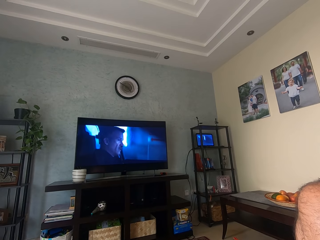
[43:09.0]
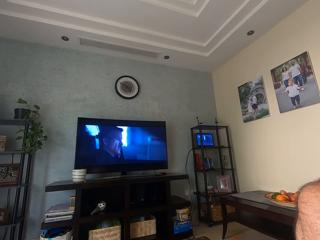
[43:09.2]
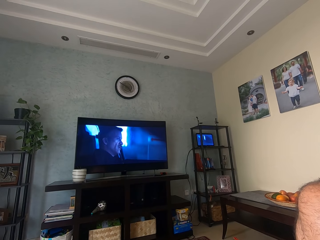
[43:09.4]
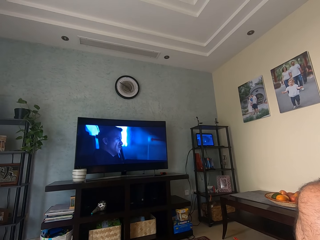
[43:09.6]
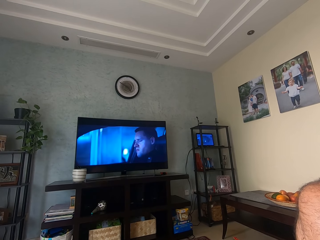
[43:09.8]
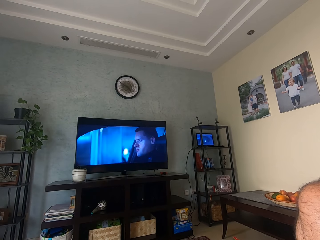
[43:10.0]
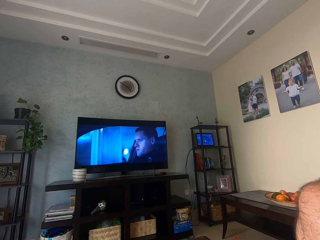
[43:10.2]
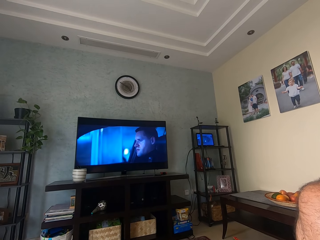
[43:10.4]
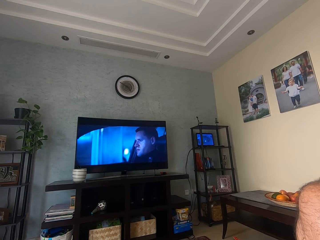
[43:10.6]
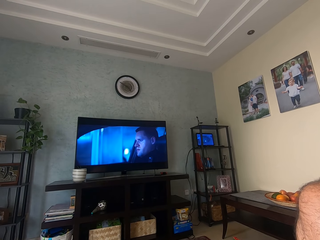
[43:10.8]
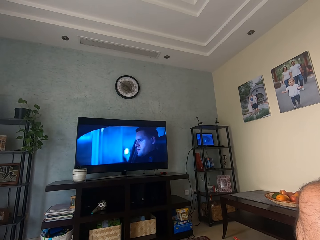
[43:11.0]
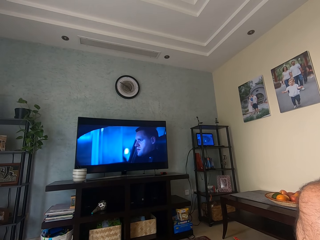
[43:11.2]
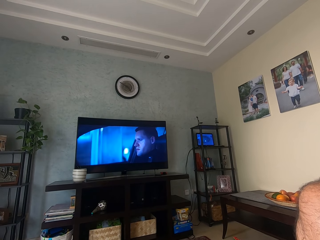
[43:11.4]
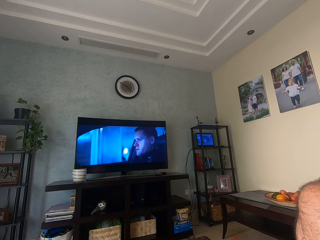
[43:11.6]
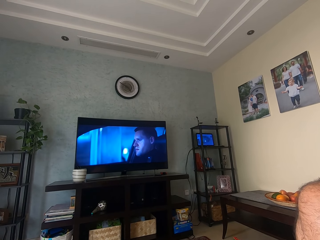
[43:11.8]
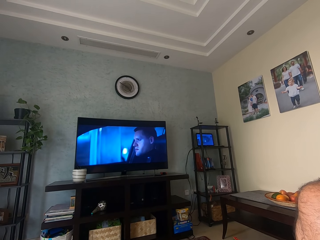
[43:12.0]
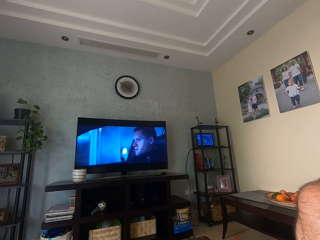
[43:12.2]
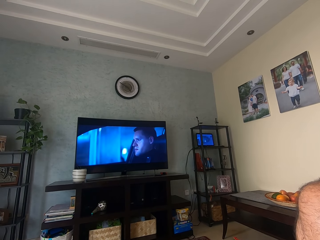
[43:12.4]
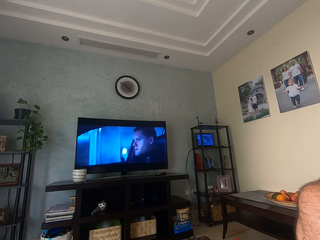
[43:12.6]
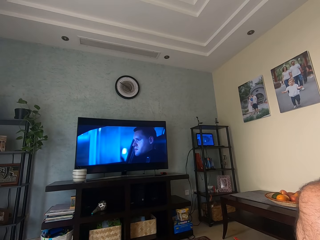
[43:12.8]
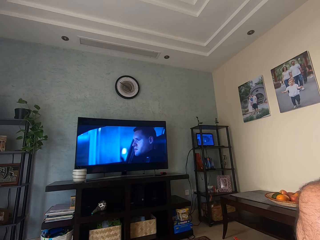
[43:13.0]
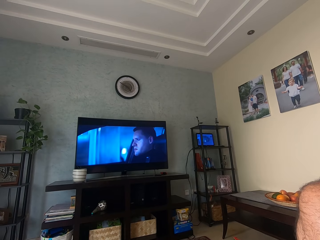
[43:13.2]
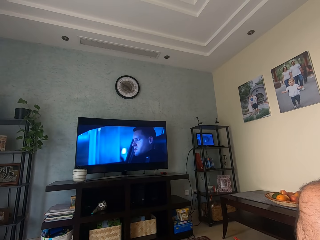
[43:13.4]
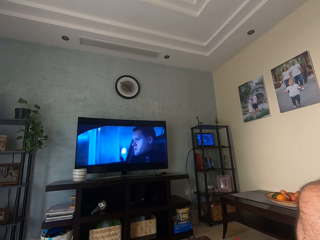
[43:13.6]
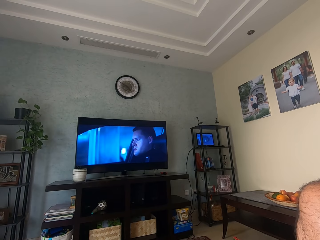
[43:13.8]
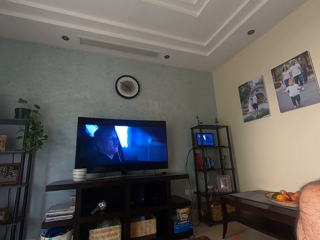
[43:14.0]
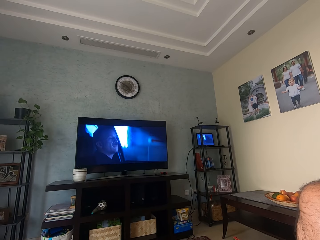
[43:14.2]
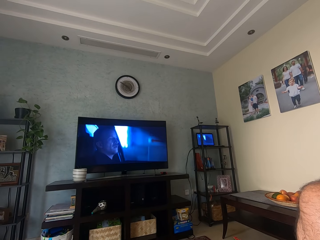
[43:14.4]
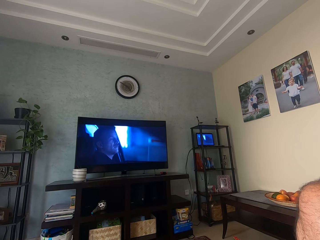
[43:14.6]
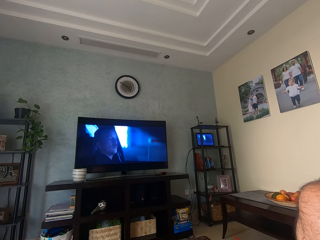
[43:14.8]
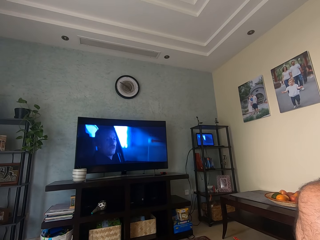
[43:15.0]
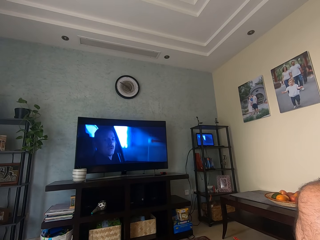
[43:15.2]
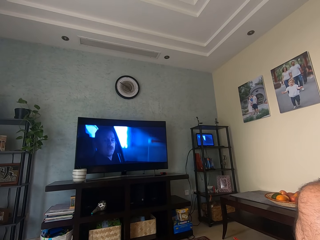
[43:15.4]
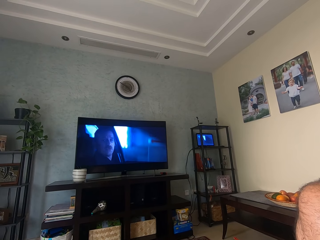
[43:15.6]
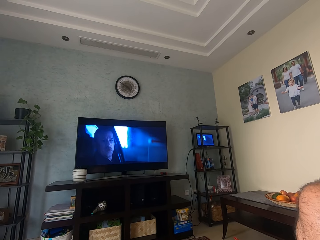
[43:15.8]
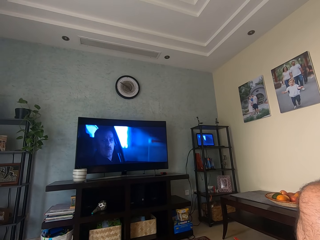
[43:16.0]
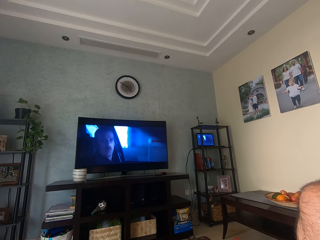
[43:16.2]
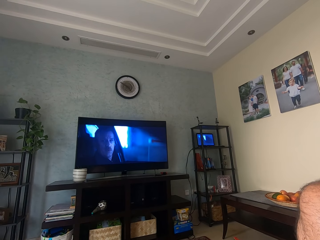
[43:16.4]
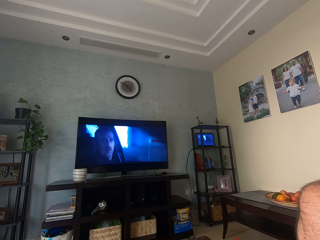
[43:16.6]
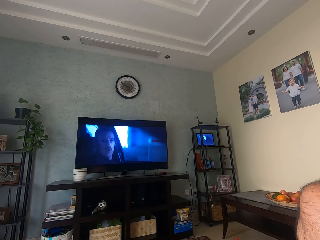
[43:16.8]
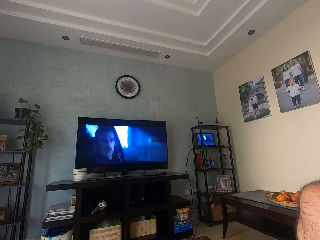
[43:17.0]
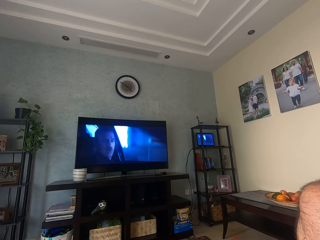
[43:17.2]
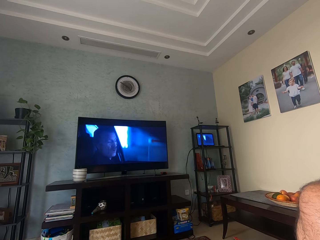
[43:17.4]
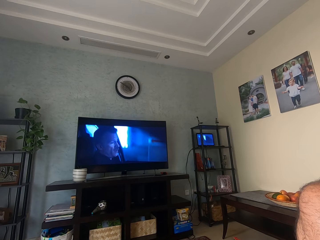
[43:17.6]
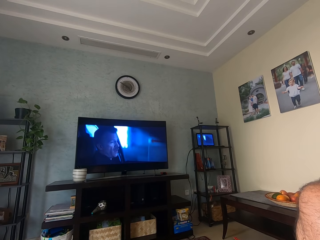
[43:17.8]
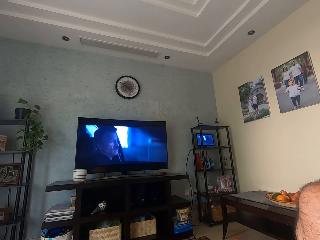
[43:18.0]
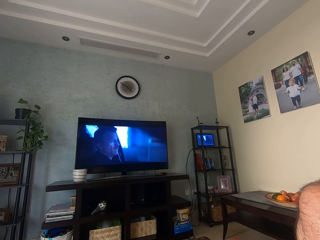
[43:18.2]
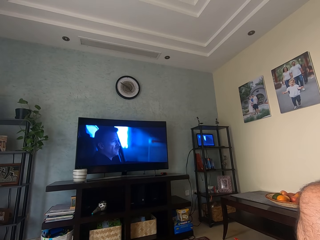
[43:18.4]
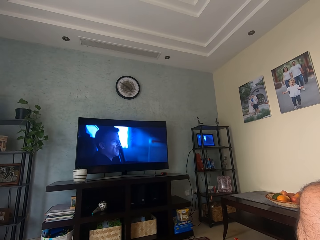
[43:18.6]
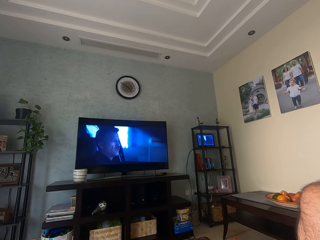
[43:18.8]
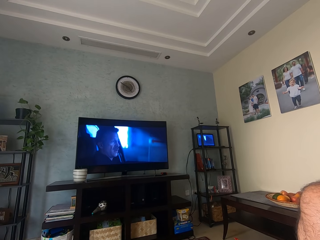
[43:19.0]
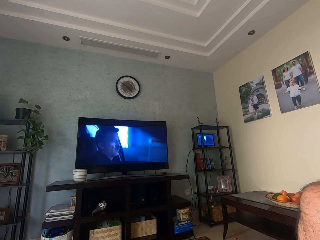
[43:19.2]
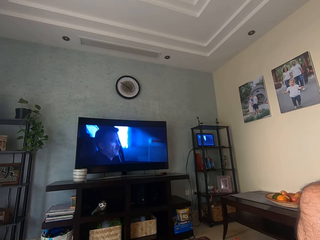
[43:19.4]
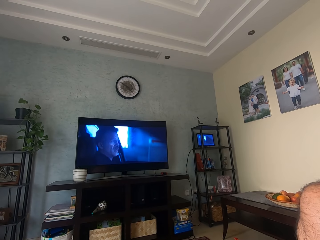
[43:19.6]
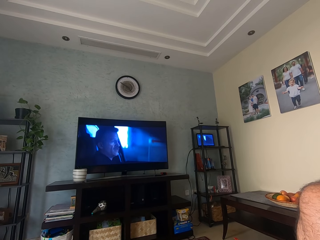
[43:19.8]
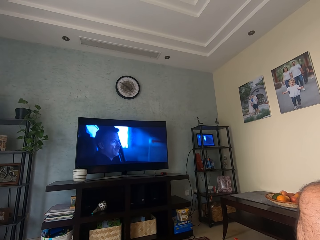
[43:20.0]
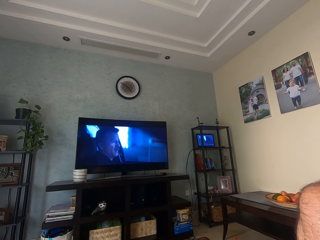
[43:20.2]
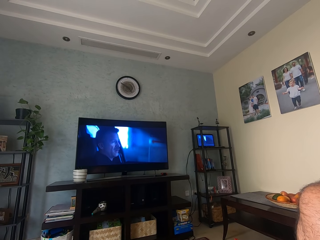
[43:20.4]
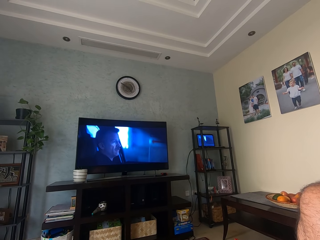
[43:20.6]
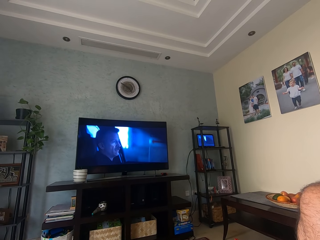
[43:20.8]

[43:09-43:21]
The camera wearer watches the television.

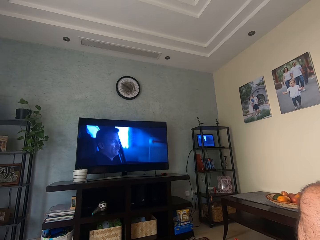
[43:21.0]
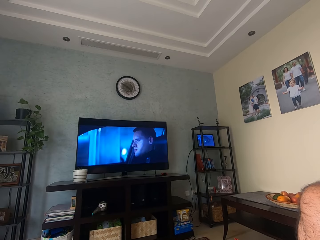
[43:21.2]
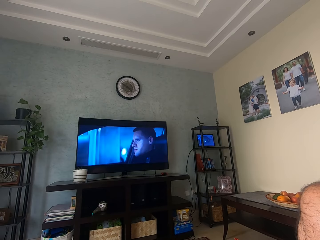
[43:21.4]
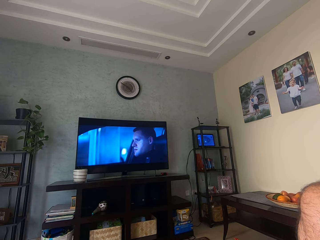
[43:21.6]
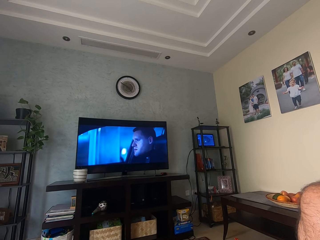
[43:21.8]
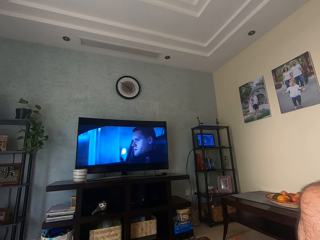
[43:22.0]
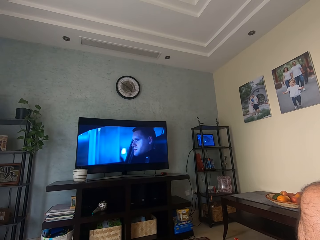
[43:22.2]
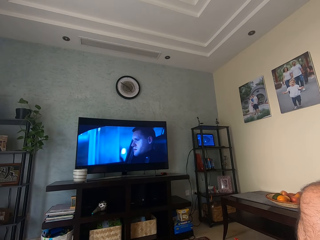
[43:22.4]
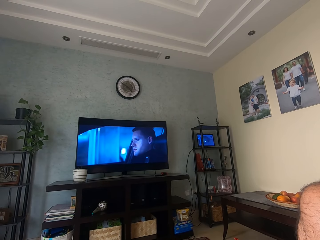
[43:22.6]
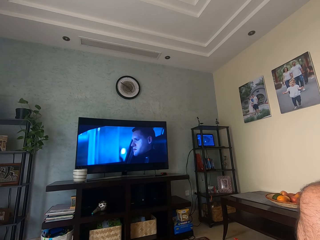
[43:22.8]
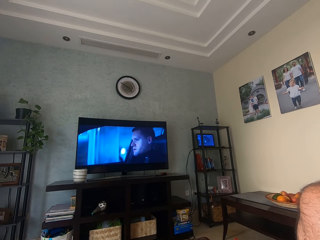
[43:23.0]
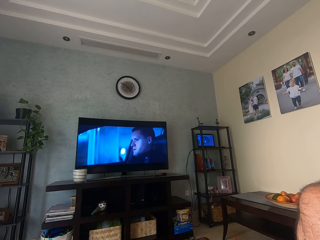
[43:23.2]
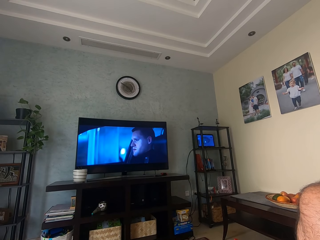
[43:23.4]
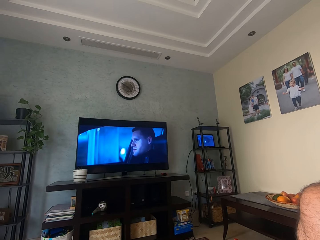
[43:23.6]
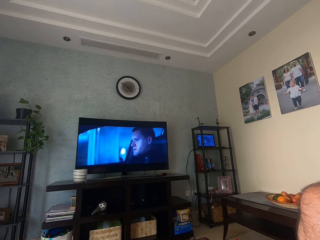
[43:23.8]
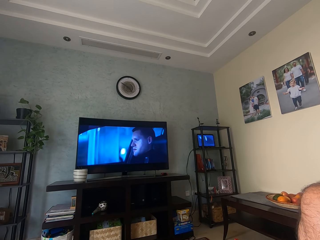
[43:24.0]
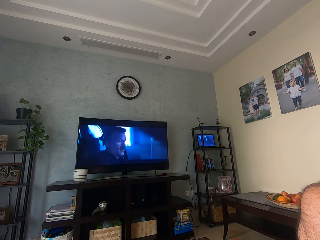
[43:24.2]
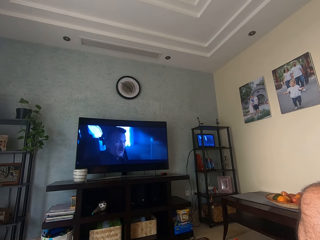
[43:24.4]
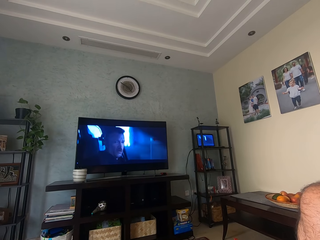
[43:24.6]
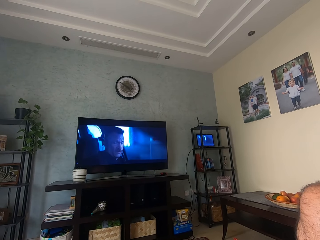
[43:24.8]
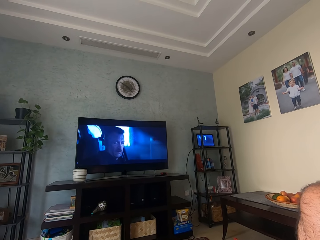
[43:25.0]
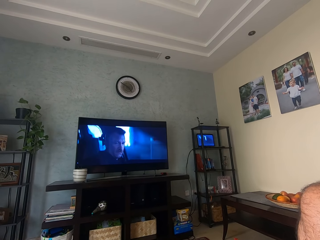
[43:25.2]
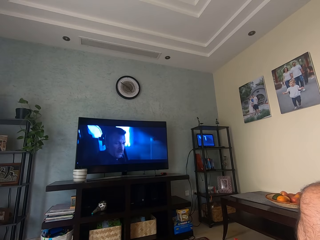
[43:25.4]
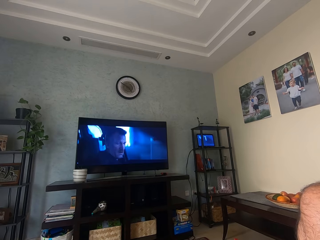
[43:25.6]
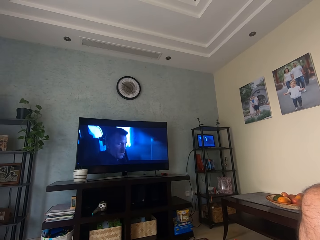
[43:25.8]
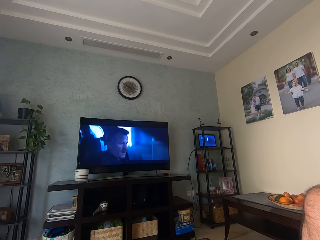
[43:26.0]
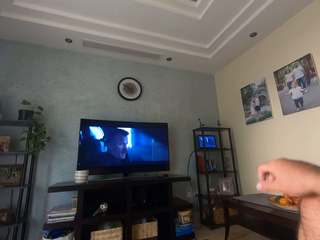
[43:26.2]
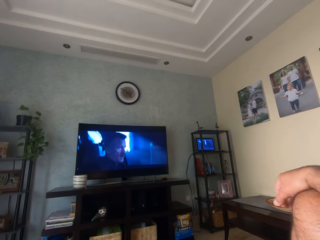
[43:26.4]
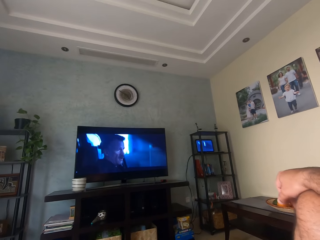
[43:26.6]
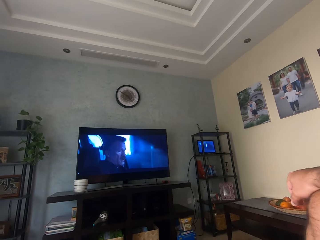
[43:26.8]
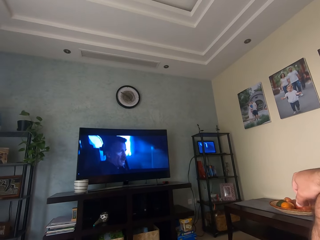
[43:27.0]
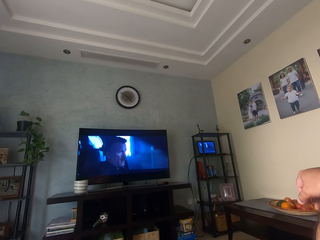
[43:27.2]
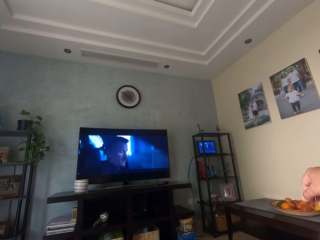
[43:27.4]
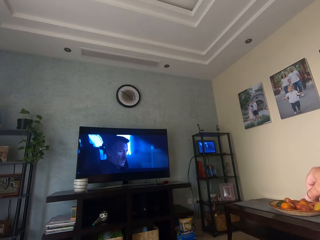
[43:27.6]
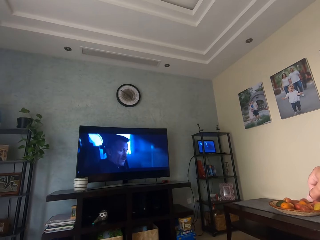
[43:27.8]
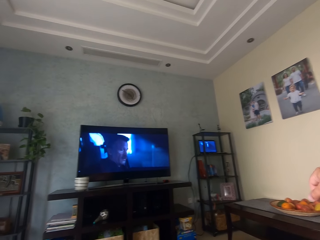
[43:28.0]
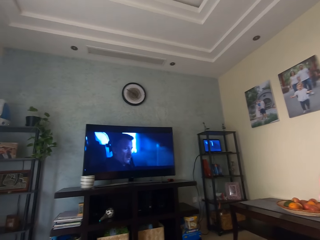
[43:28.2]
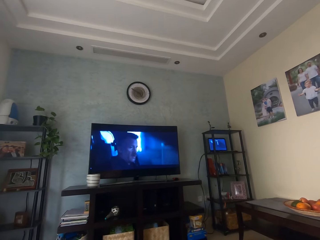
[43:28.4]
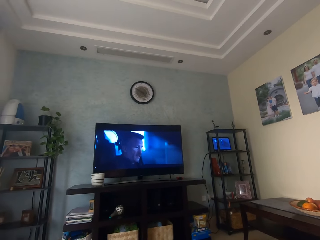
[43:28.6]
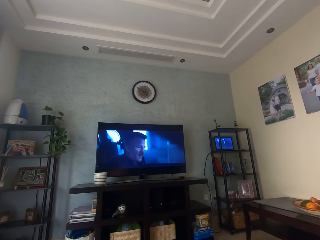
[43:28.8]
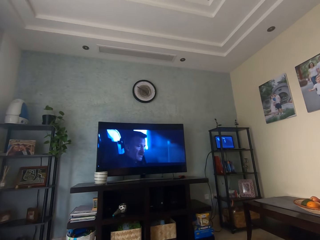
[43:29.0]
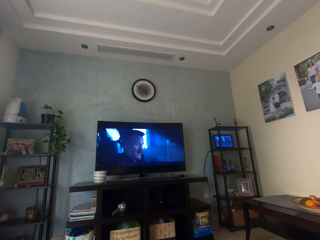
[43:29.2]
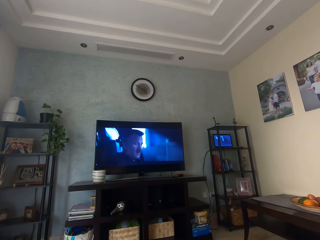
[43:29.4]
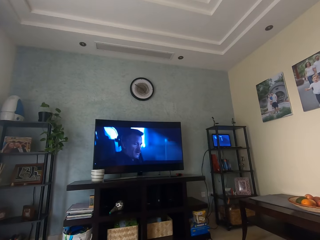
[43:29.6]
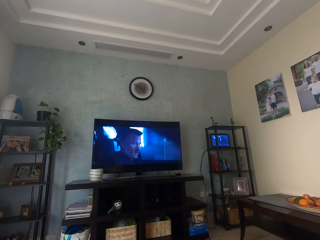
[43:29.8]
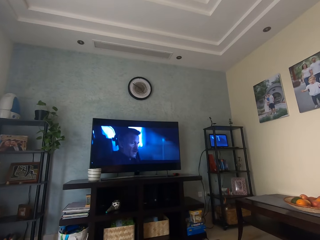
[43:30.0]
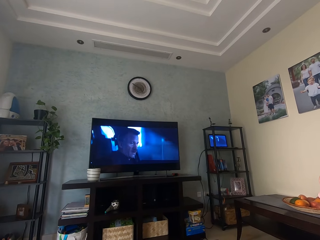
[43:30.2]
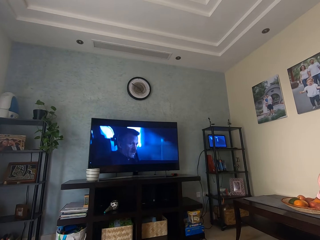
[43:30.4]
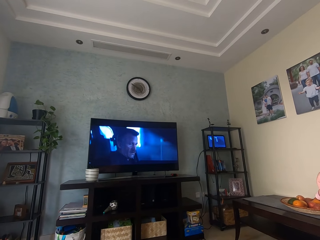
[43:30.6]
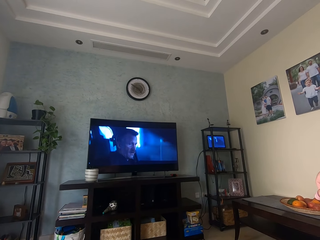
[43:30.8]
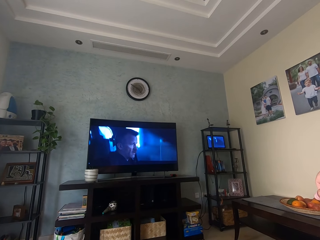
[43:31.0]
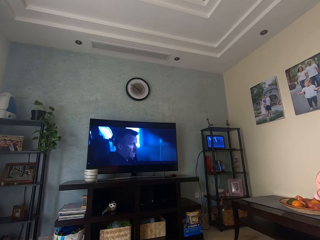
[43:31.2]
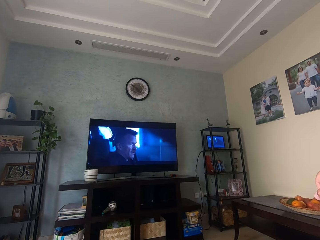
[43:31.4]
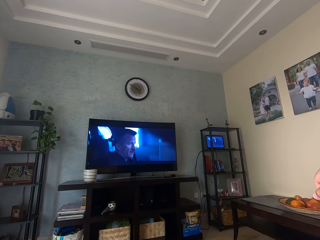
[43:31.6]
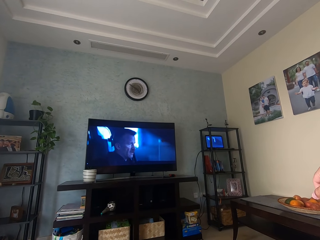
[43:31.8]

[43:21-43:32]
The camera wearer places the hand on the knee.
